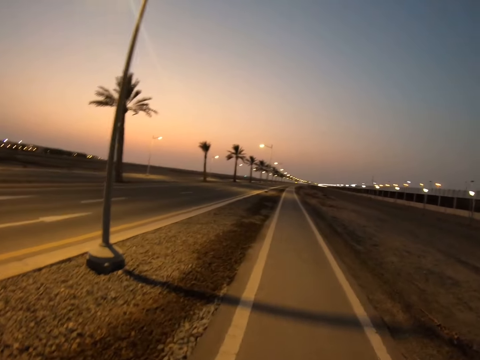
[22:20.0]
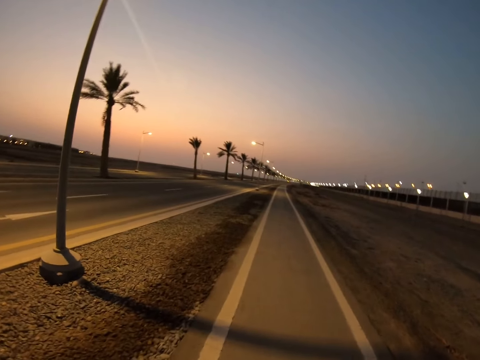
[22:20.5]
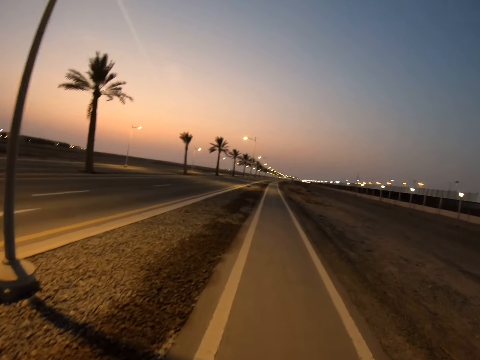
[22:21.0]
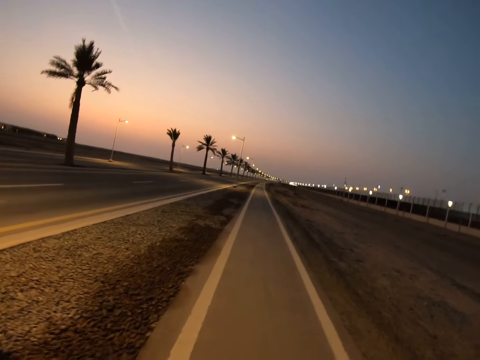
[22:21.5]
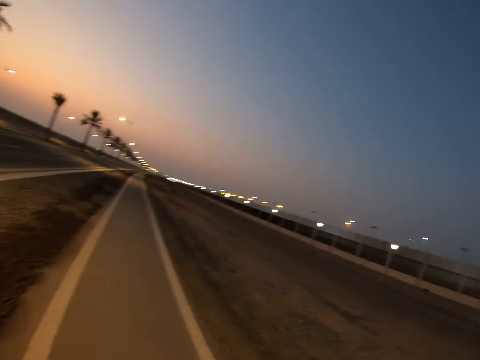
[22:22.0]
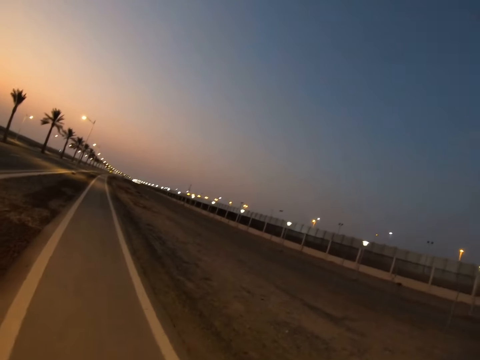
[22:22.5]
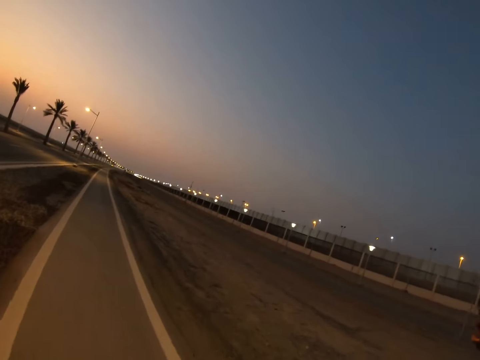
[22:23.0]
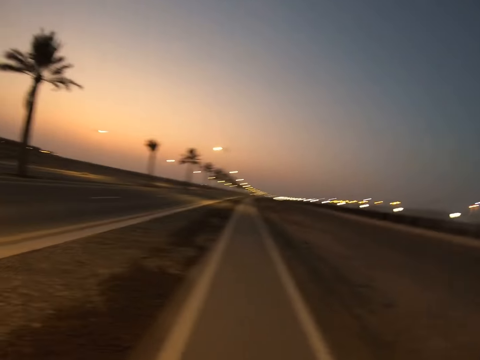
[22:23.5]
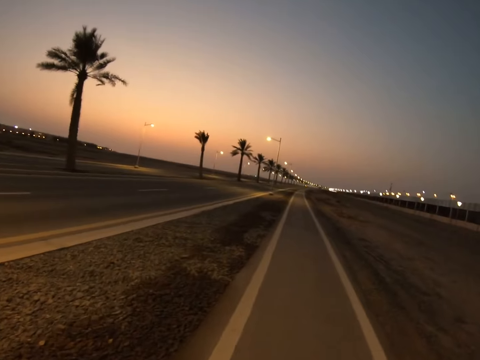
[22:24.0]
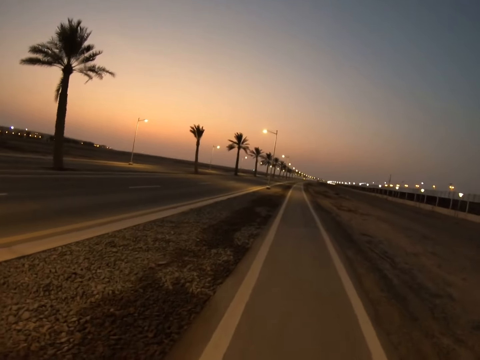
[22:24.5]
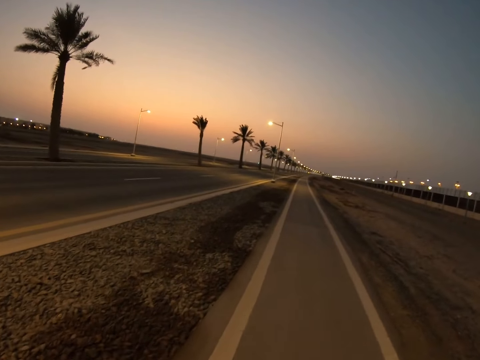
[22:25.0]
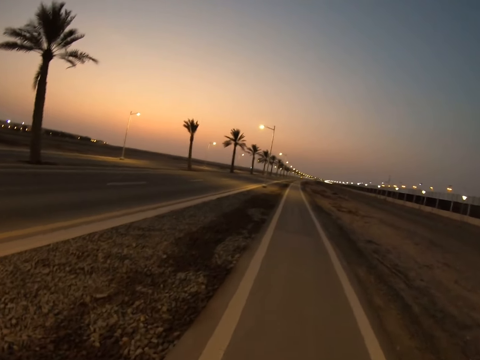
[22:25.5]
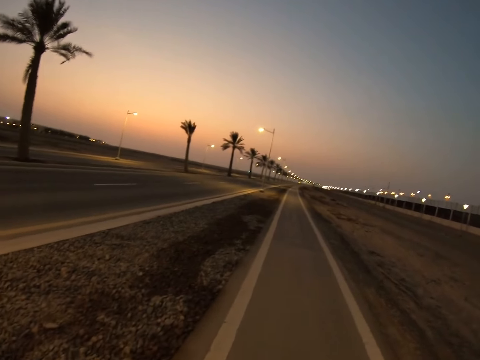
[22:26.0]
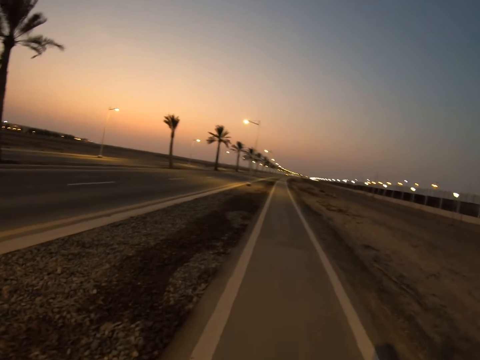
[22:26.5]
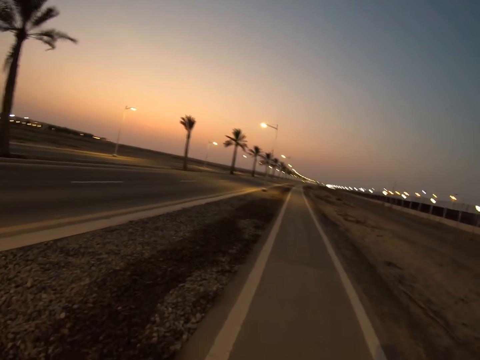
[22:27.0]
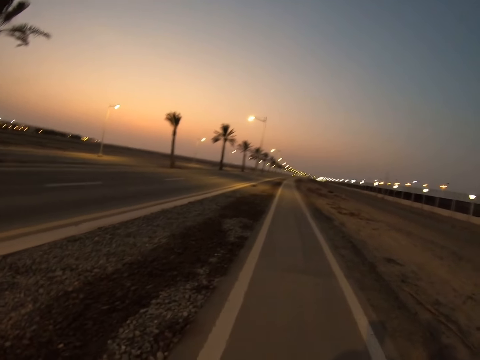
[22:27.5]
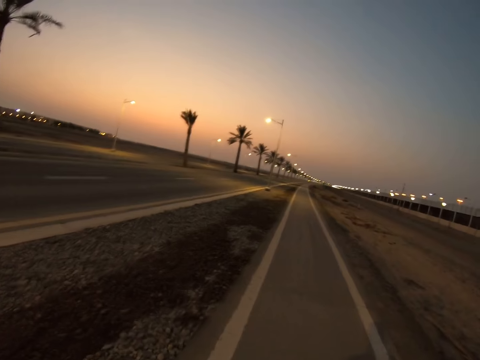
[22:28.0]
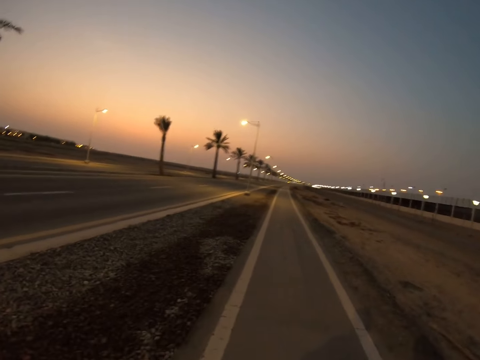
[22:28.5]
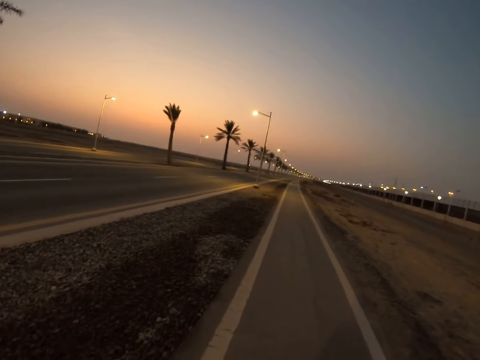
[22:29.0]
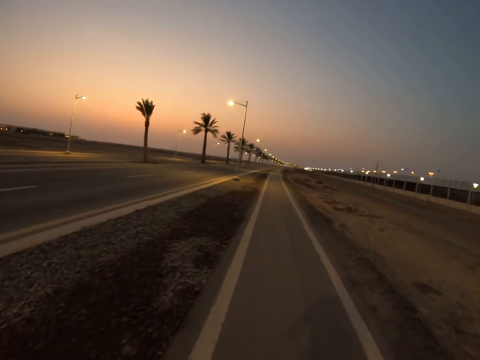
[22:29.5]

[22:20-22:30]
The camera wearer looks around. They walk on the sidewalk.

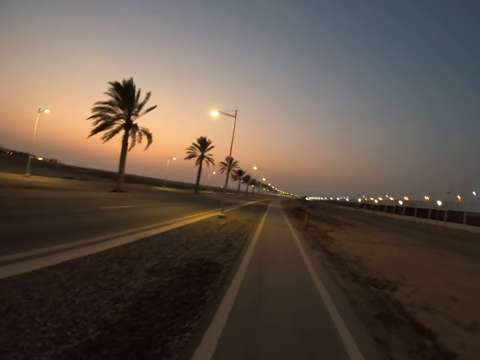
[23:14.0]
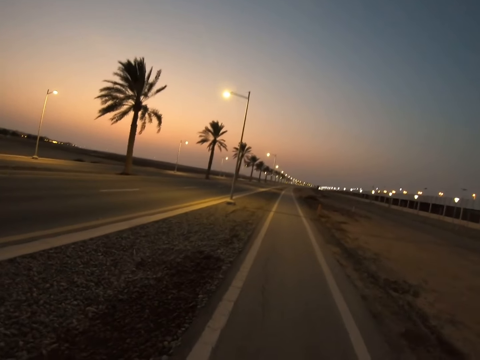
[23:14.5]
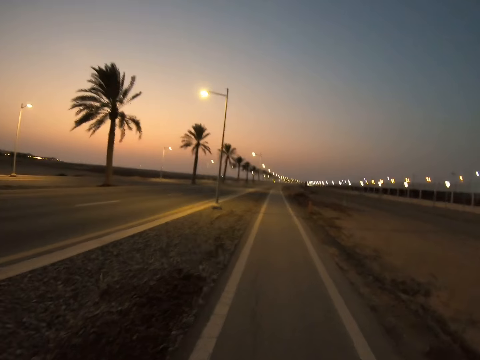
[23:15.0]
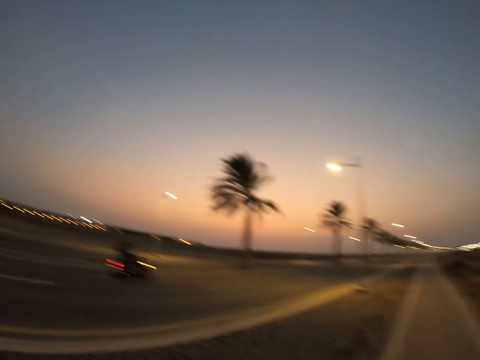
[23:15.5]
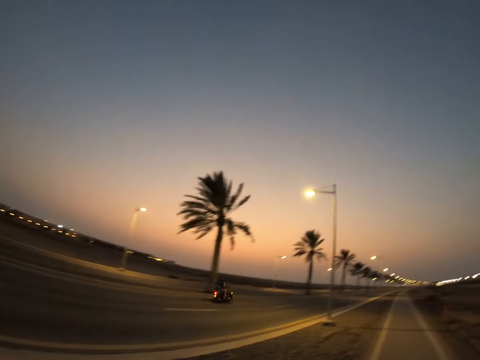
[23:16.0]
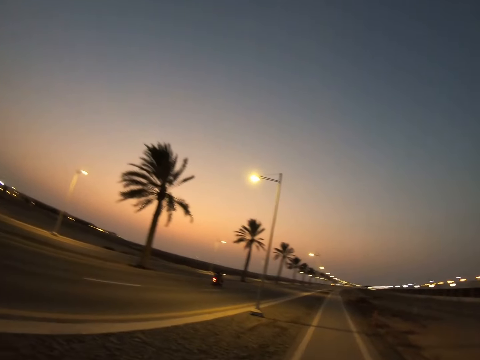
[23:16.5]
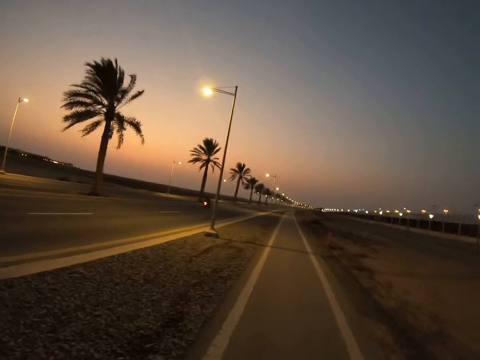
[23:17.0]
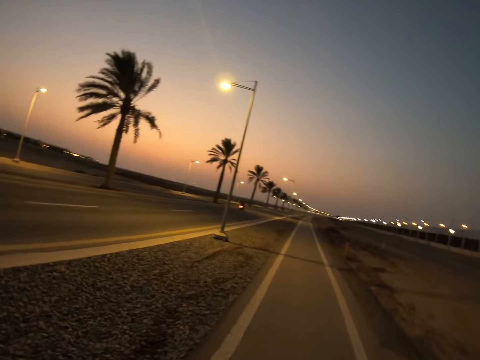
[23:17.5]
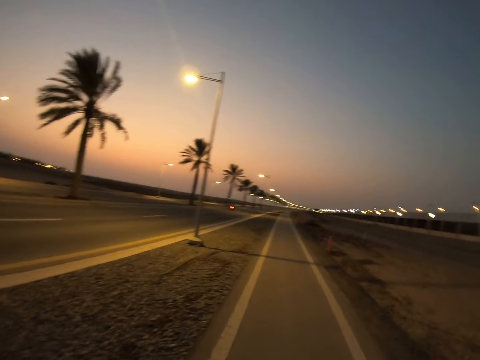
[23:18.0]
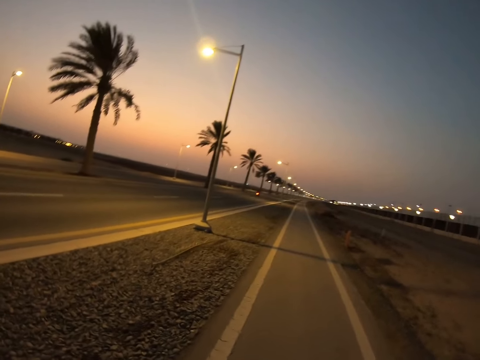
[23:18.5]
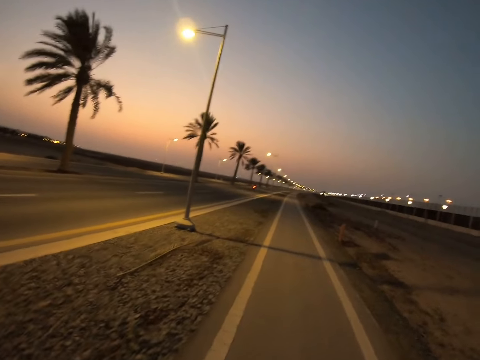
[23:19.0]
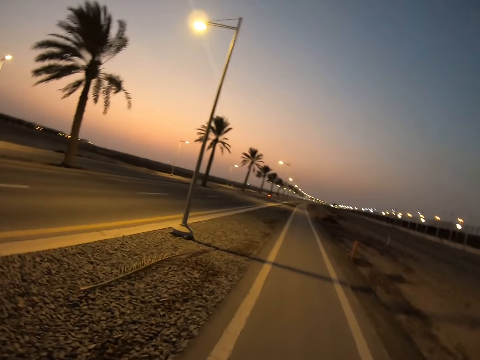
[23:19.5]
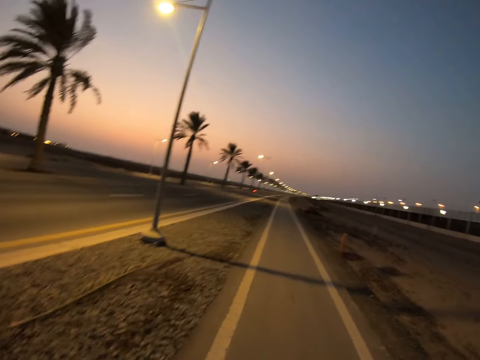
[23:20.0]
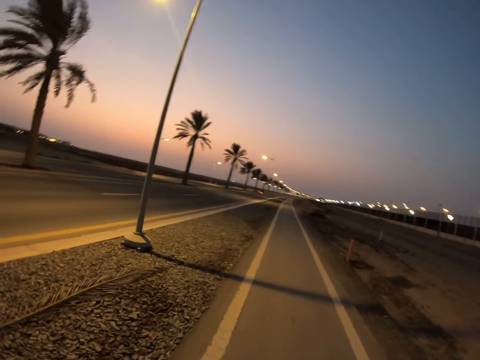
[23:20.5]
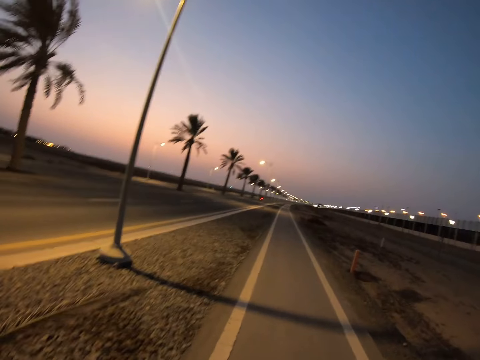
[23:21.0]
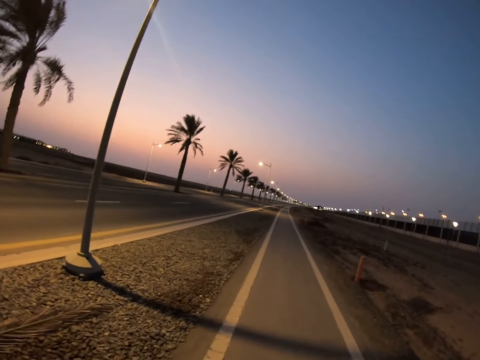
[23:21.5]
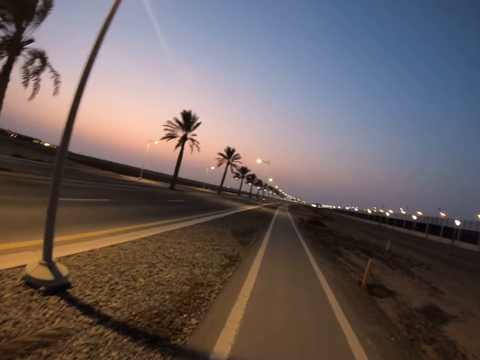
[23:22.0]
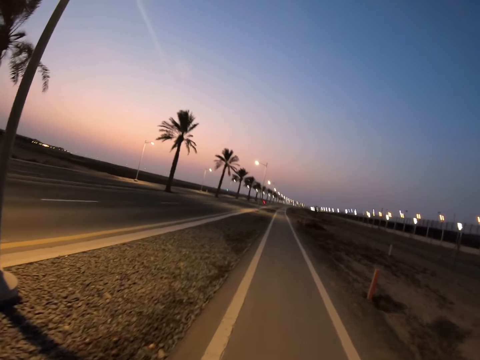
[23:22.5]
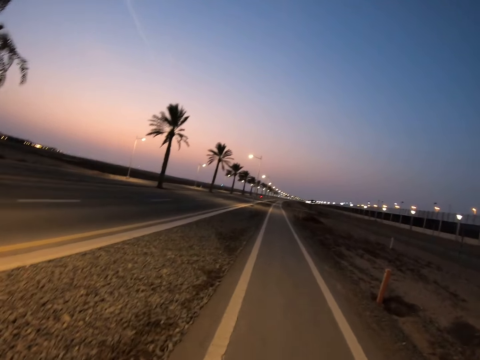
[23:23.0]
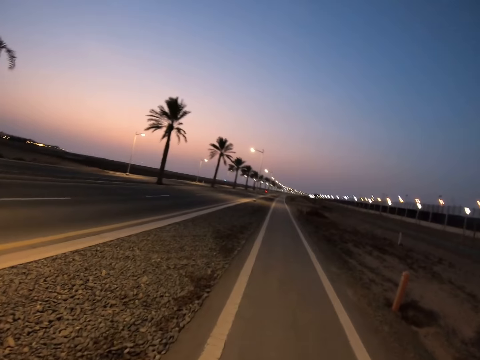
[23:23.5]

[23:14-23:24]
The camera wearer looks around. They stare at a person. The person rides the motorcycle on the road. The camera wearer walks along the road on the sidewalk.

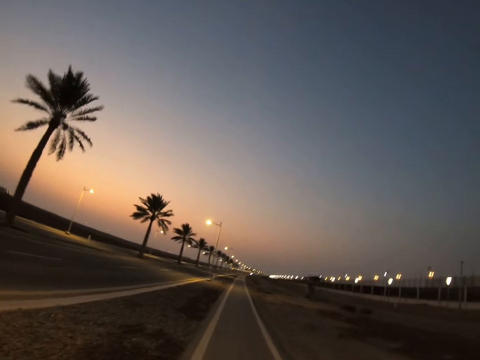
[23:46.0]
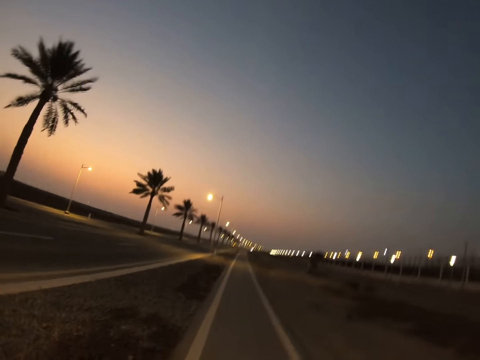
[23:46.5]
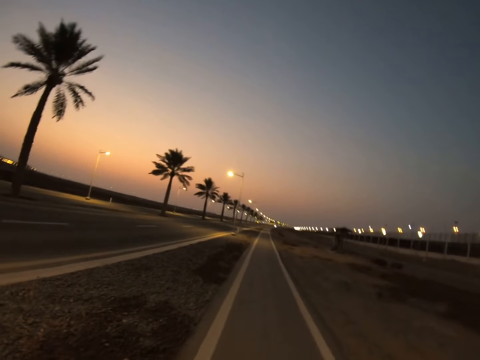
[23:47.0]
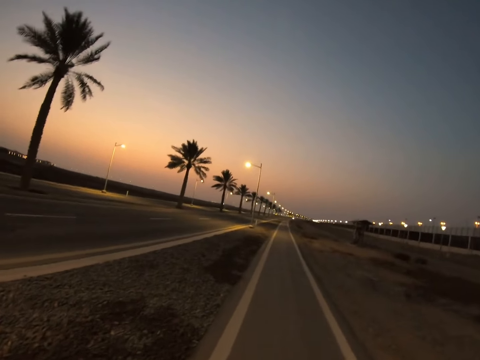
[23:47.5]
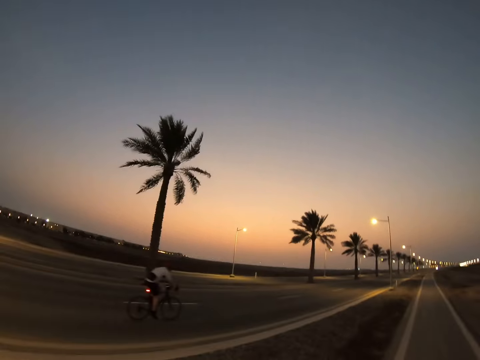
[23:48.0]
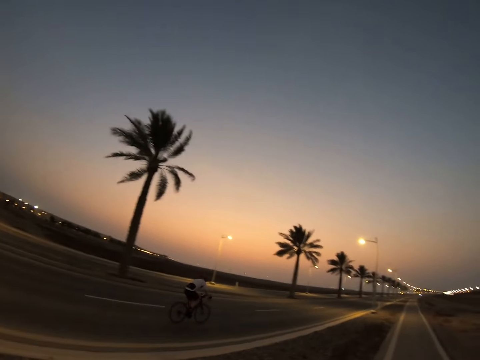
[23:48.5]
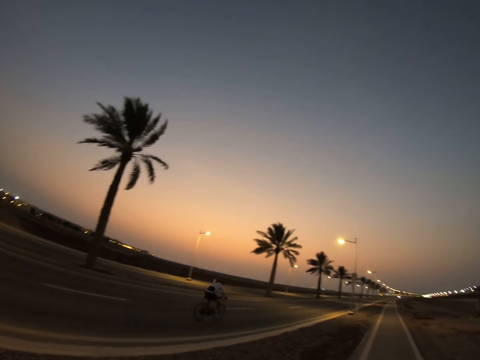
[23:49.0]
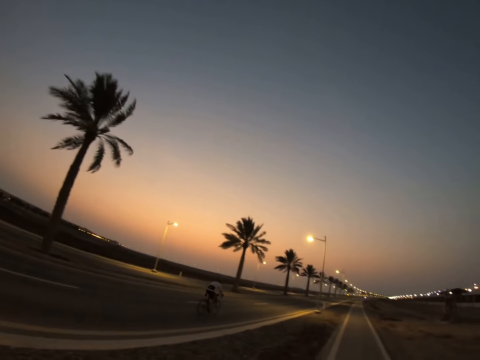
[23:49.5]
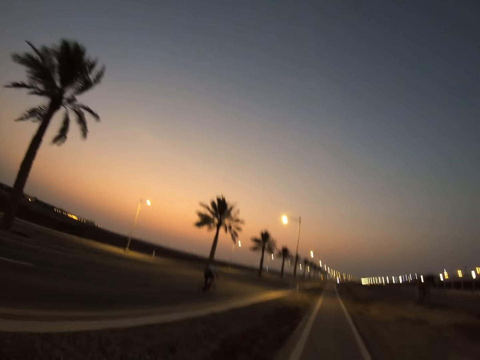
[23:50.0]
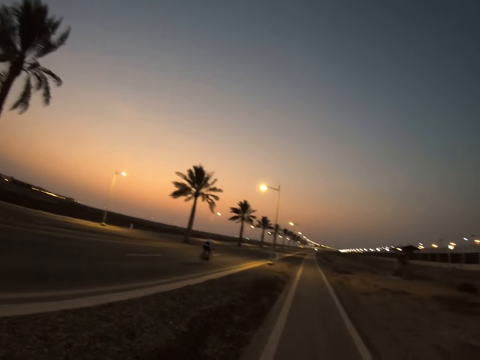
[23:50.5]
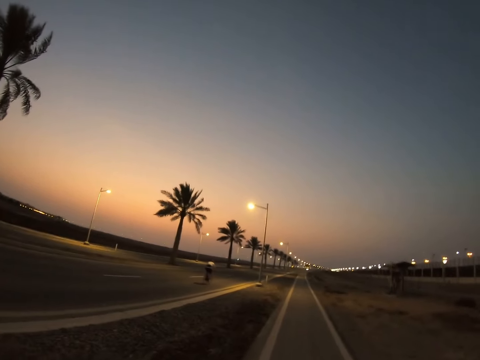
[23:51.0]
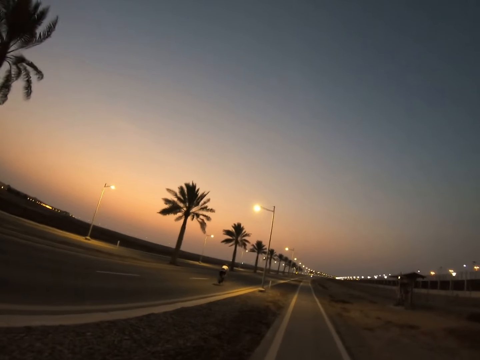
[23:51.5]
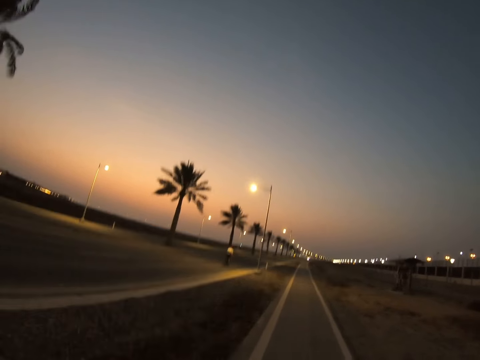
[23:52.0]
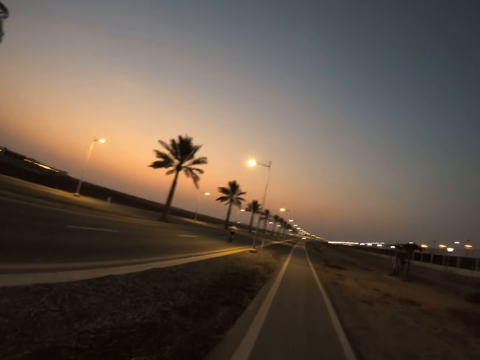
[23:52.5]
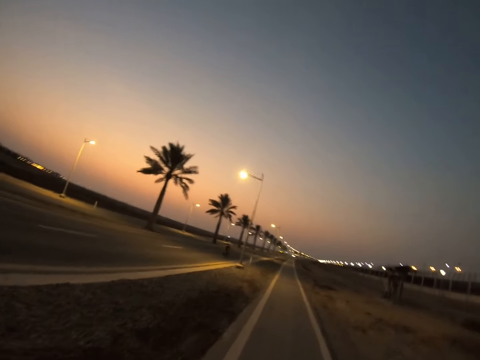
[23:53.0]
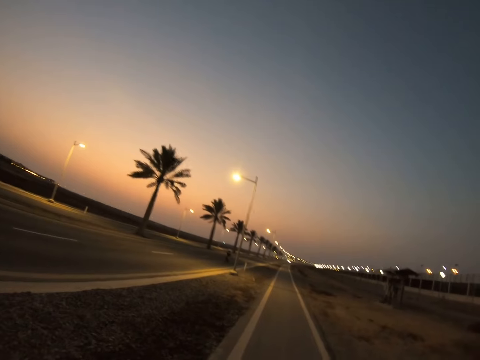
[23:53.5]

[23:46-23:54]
The camera wearer looks around. They stare at the person on the road. The person rides the bicycle on the road. The camera wearer walks on the sidewalk.
